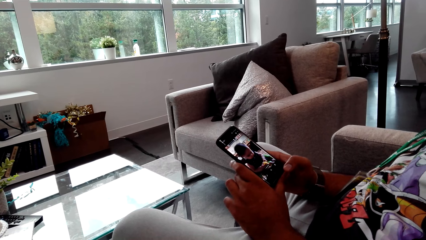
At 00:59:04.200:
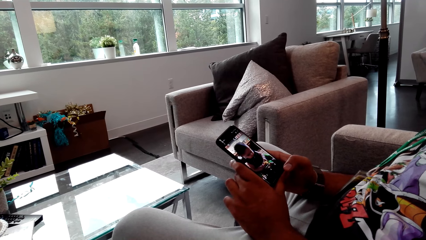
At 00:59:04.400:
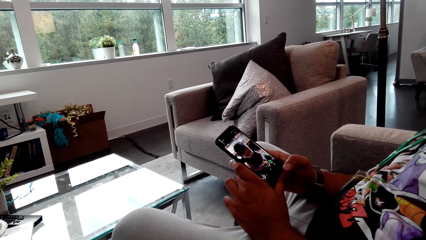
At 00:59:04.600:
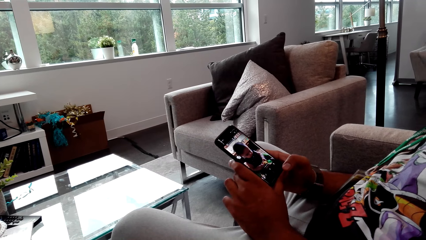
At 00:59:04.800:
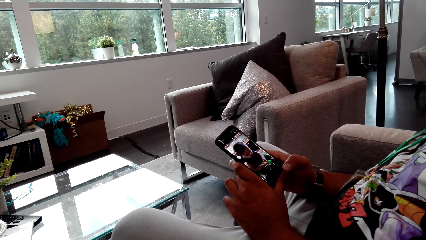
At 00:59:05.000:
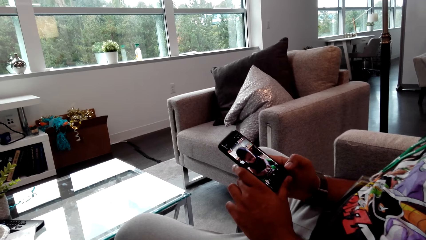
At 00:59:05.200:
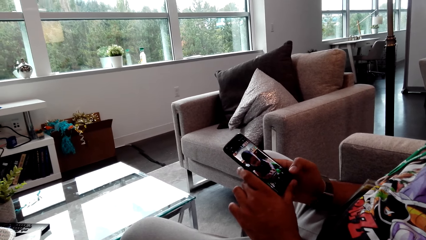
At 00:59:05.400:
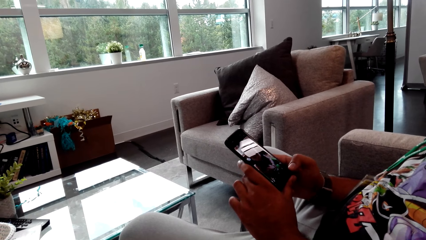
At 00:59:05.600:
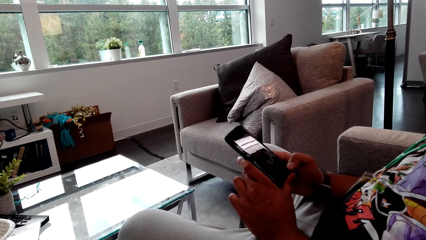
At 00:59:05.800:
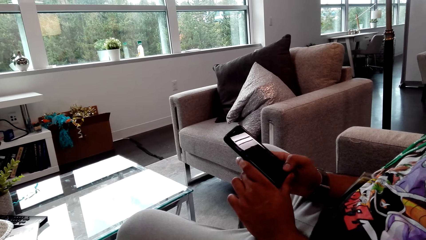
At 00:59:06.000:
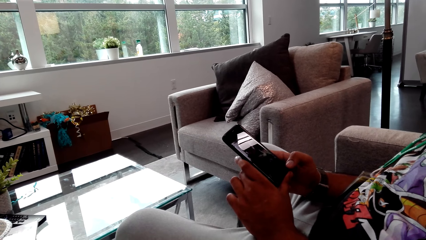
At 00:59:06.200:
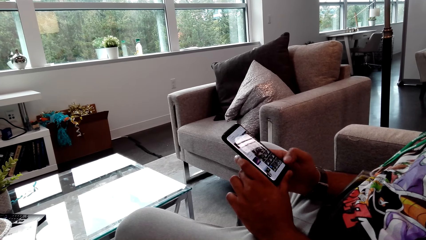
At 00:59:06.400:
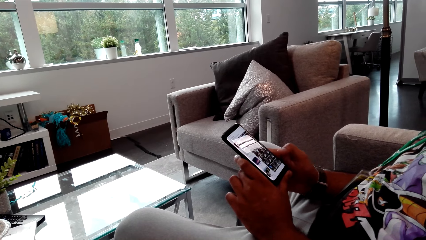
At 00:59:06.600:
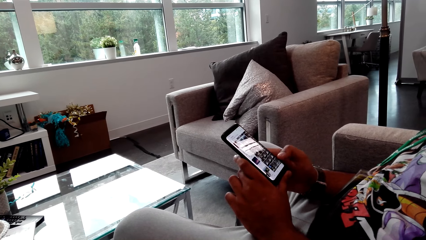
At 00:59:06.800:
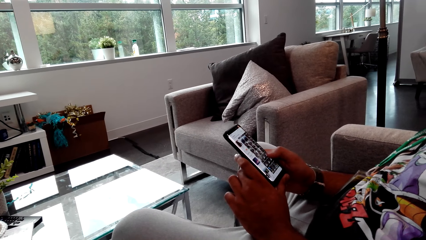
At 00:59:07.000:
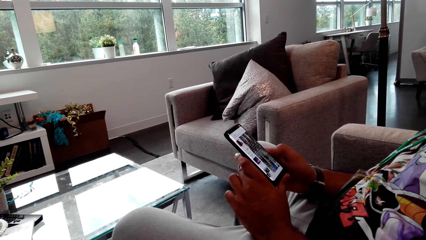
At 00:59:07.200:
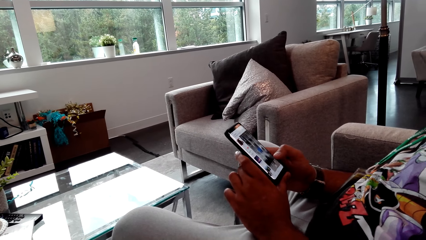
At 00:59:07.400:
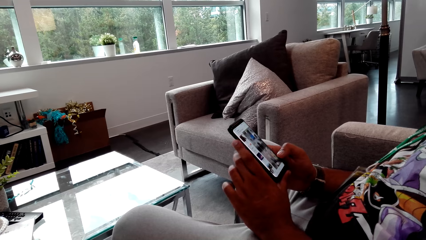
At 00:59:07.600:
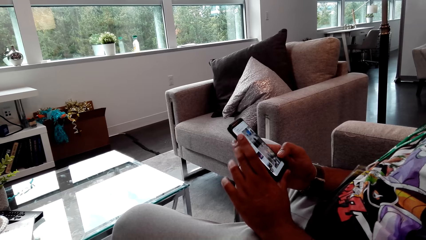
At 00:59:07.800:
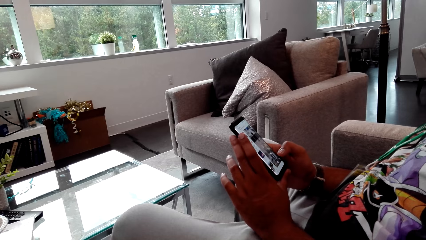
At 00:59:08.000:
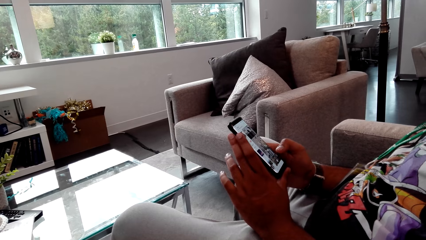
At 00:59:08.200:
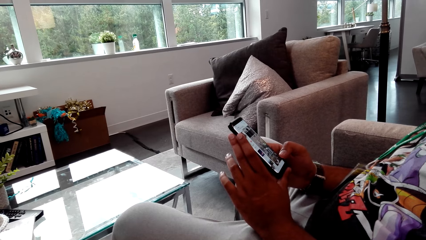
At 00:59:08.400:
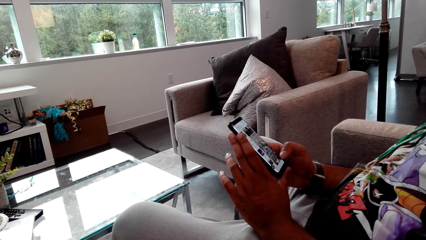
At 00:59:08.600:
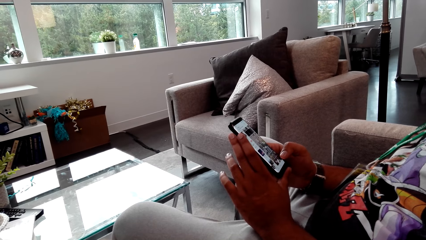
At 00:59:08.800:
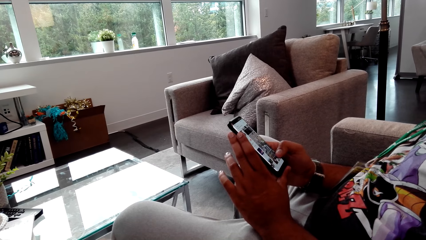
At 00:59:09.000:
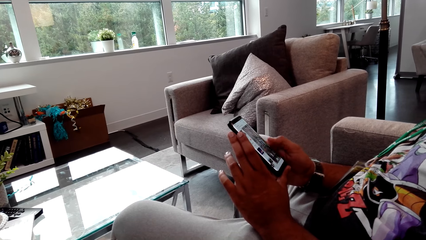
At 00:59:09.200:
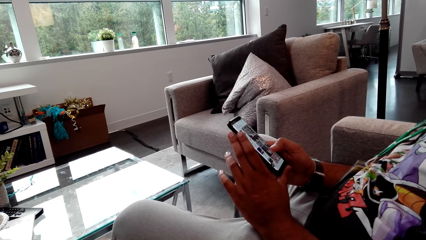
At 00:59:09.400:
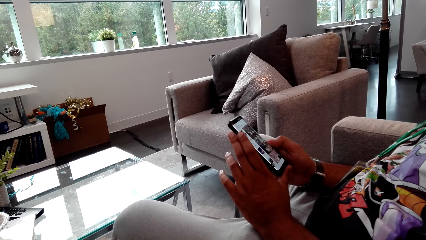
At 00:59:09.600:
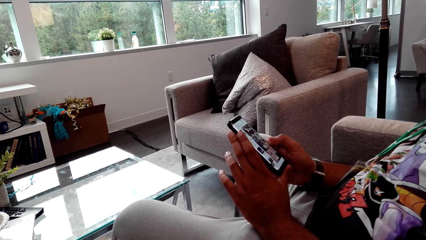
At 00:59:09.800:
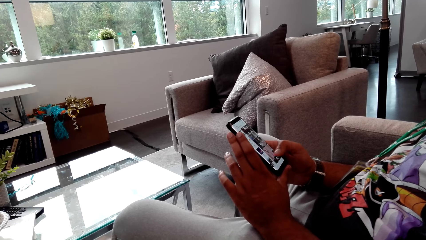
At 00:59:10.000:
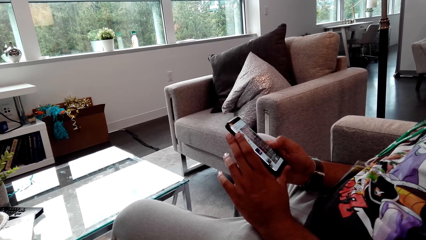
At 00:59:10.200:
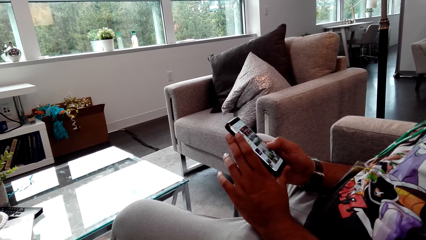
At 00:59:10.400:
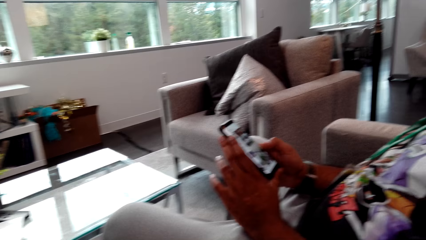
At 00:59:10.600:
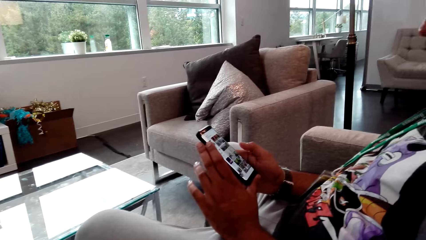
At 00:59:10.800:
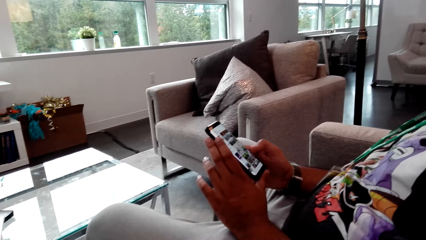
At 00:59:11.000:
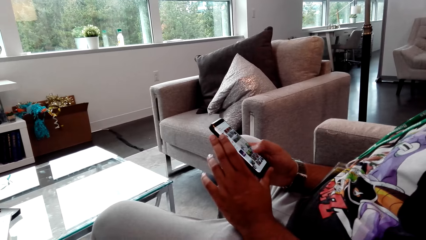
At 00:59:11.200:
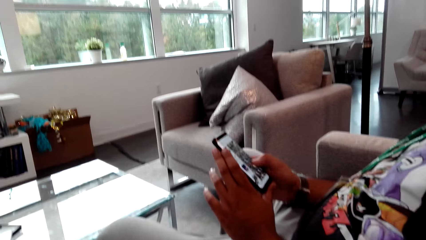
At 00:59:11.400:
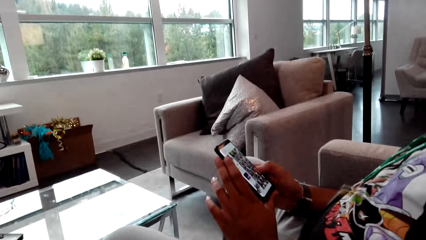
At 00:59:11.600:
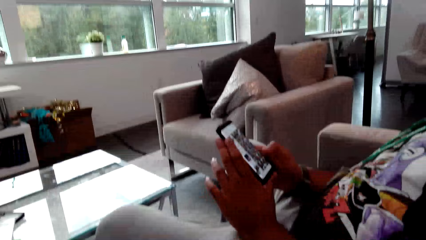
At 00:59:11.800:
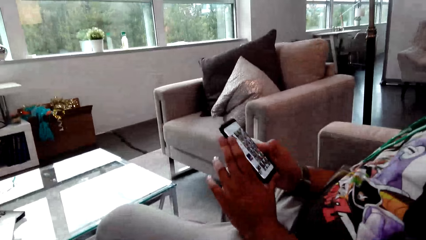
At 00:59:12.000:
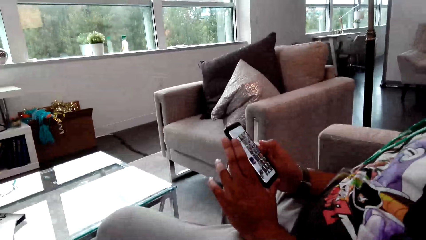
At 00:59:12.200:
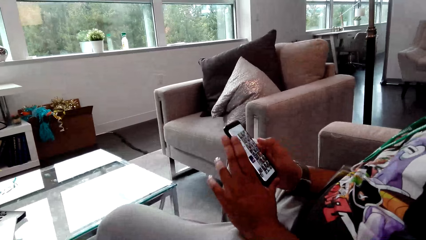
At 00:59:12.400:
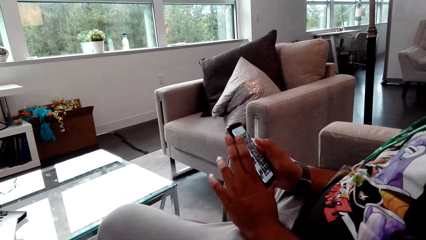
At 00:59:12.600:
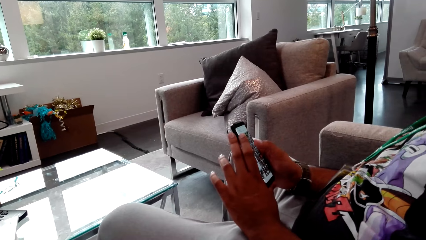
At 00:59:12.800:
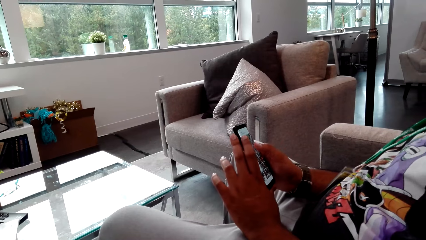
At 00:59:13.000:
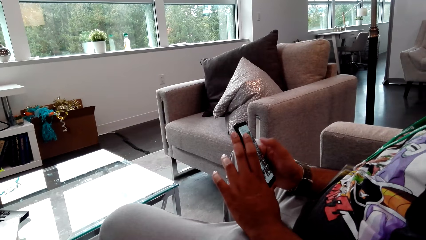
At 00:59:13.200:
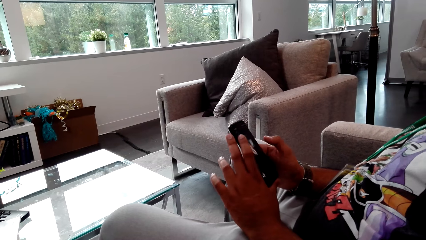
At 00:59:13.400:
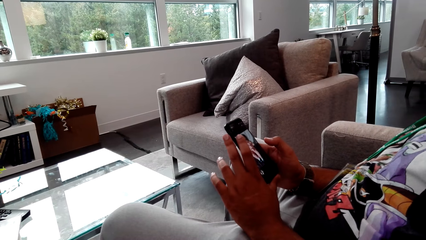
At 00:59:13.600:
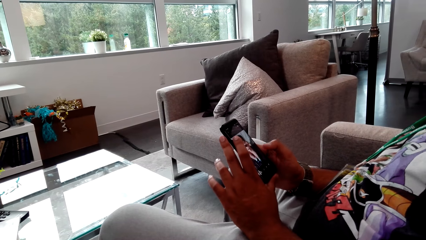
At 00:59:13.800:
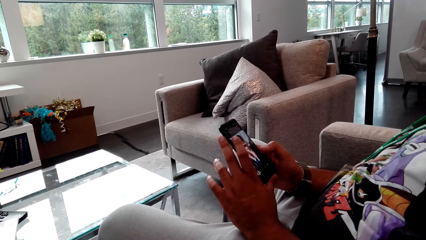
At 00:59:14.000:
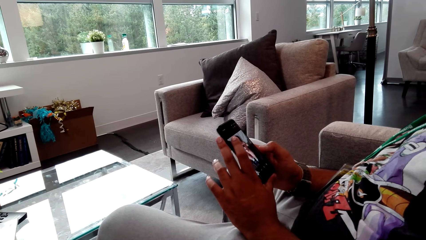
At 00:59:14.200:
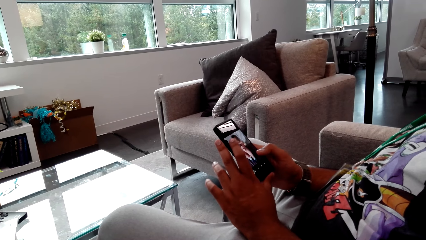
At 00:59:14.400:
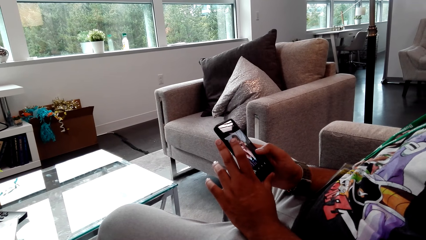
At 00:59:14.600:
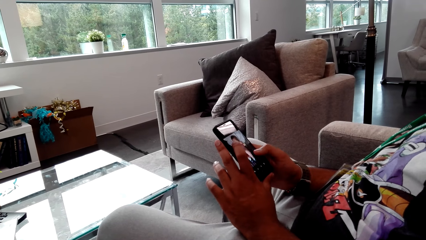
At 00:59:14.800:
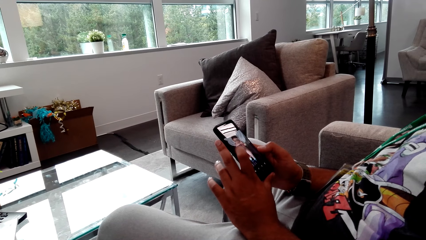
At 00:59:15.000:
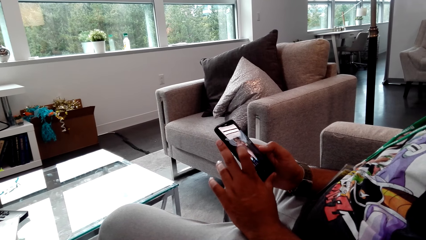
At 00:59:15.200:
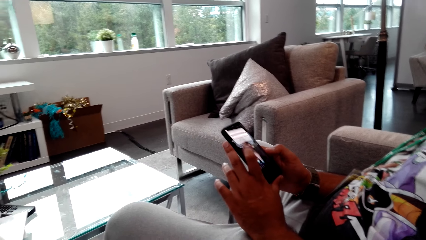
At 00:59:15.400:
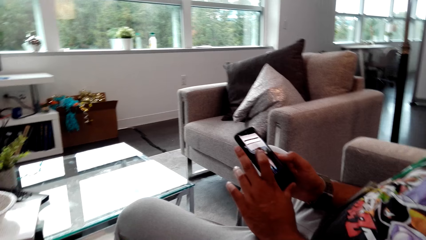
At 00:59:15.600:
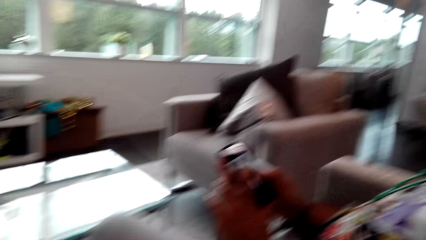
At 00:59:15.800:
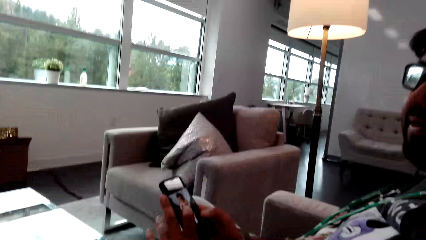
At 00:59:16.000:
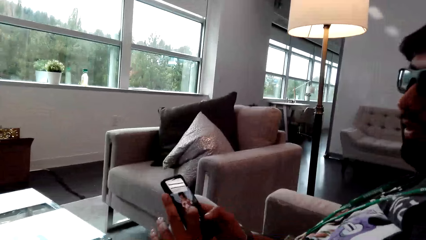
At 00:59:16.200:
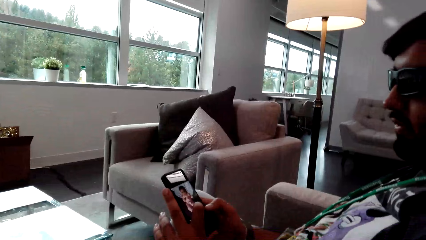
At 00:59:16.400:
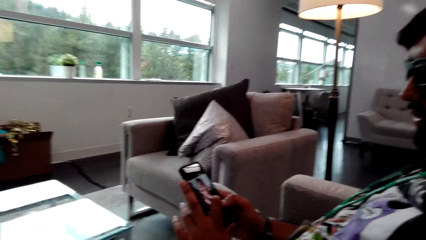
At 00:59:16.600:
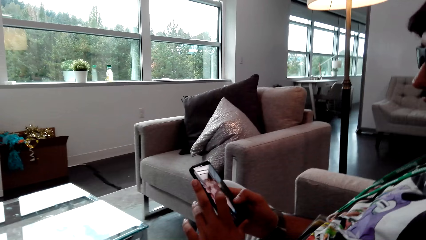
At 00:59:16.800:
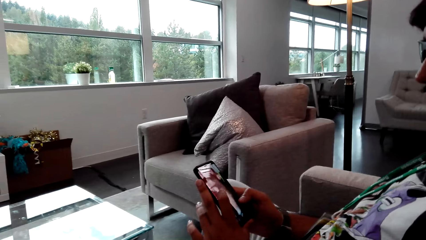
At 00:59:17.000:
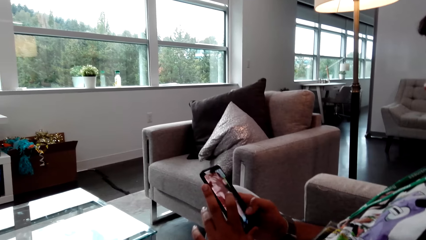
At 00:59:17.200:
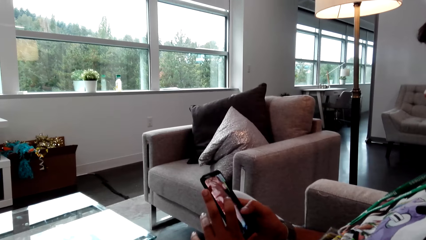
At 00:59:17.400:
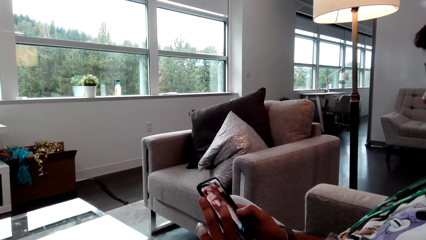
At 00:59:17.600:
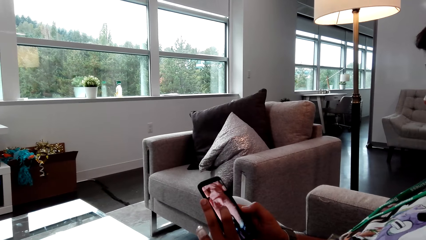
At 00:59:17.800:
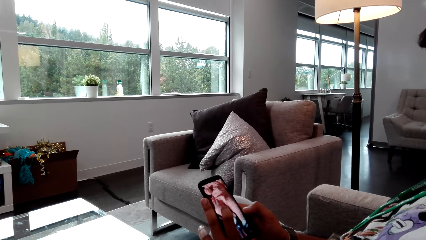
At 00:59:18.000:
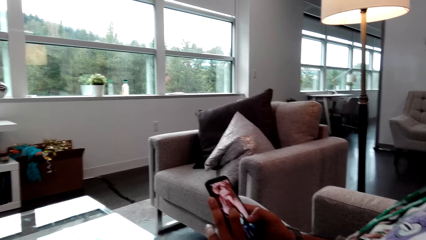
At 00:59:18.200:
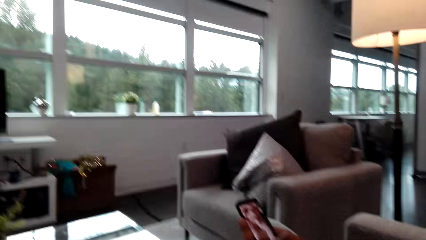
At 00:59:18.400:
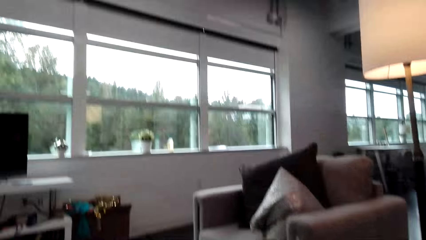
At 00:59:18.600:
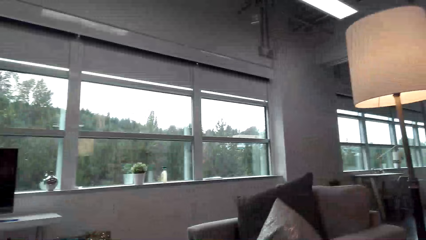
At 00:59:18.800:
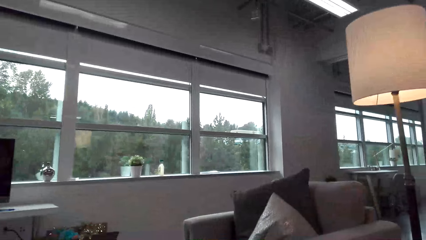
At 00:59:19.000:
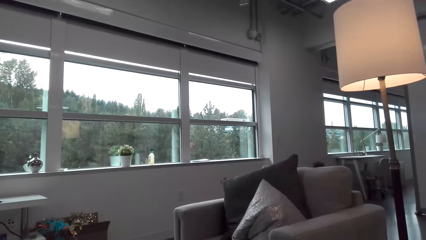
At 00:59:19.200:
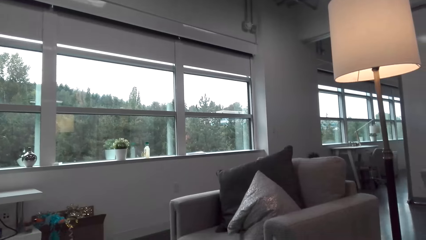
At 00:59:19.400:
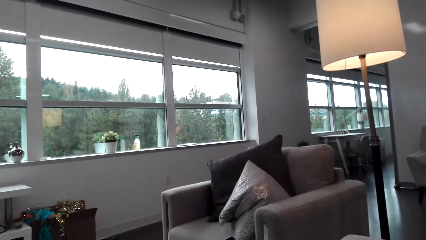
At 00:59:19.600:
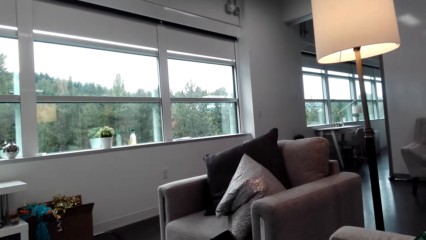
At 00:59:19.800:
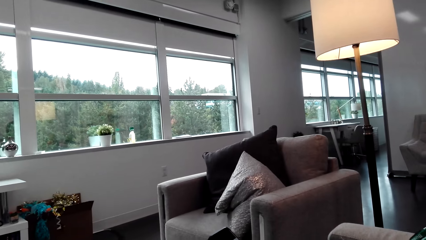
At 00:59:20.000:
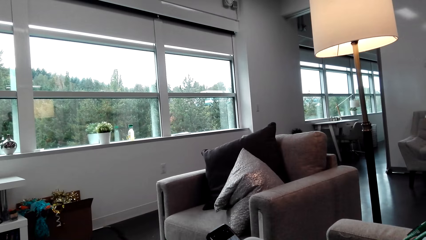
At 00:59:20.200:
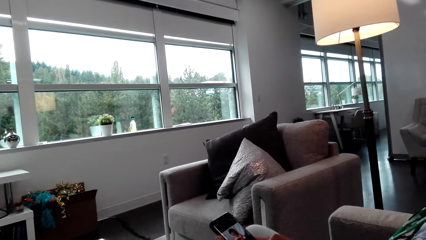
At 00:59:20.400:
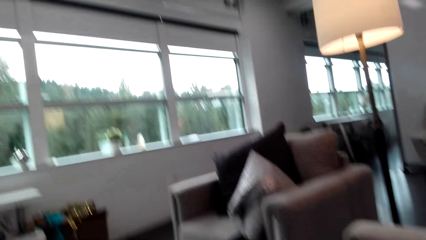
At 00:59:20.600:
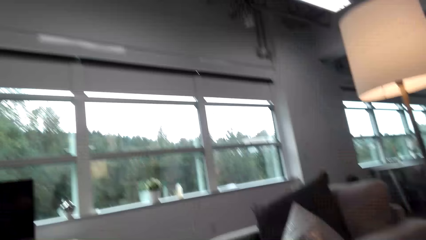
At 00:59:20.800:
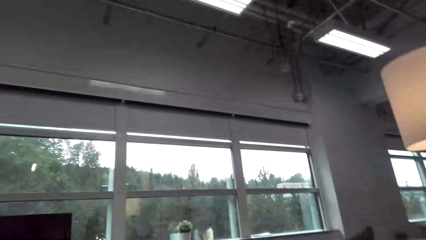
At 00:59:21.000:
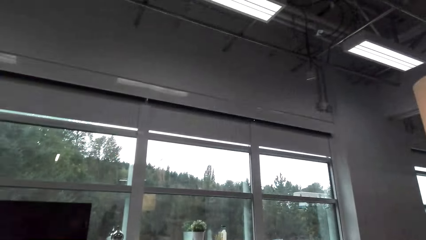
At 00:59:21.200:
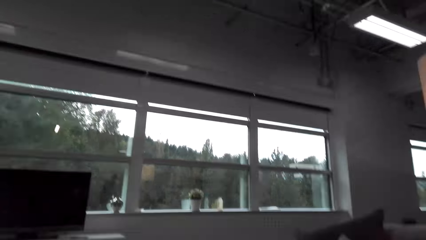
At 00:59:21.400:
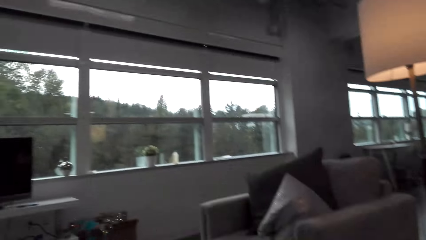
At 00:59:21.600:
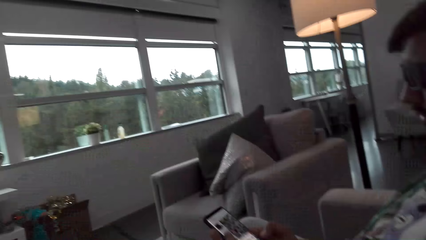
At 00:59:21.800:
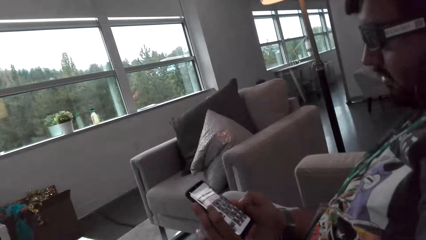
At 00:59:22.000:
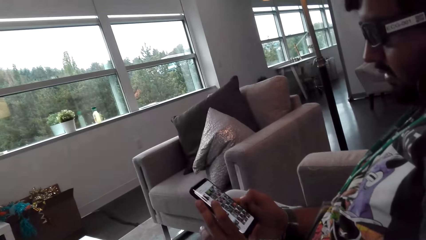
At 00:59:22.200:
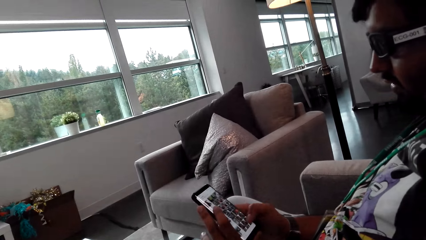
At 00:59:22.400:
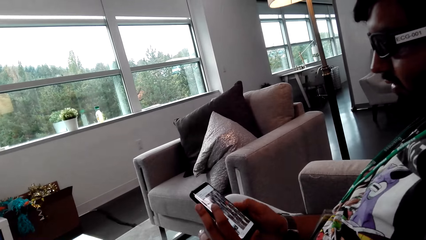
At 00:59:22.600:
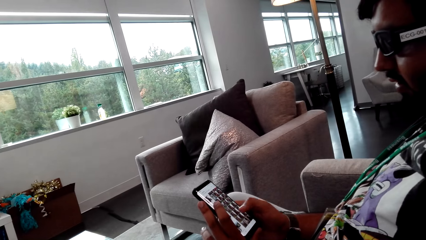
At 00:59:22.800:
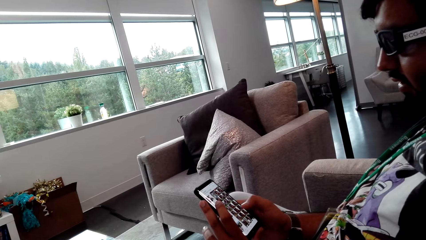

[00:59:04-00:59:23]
A man scrolls the phone. The man talks to the camera wearer. The camera wearer talks to the man. The man talks to the camera wearer. The camera wearer looks at the phone.
